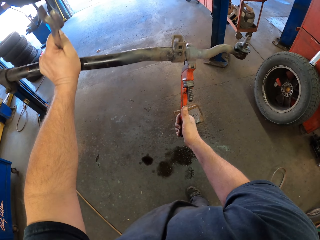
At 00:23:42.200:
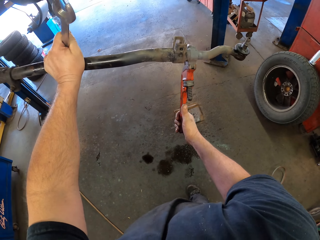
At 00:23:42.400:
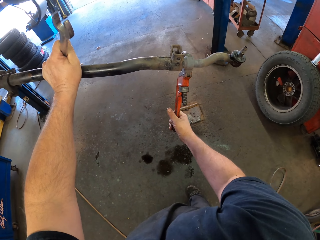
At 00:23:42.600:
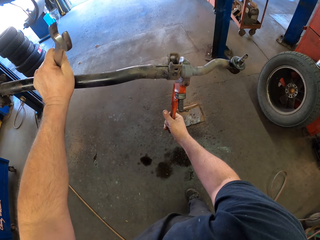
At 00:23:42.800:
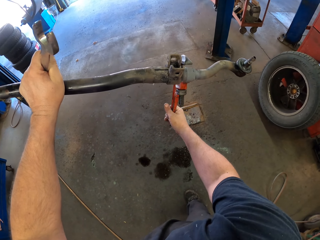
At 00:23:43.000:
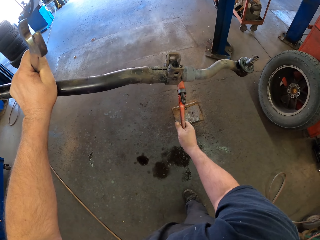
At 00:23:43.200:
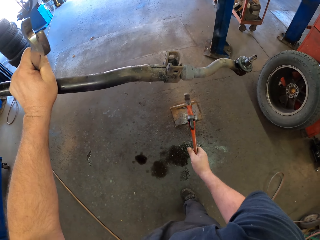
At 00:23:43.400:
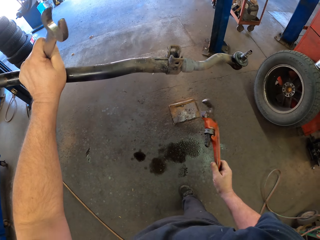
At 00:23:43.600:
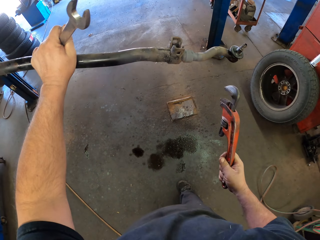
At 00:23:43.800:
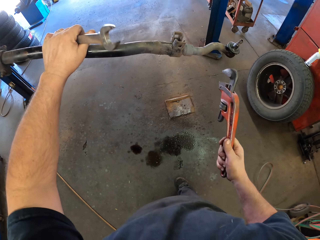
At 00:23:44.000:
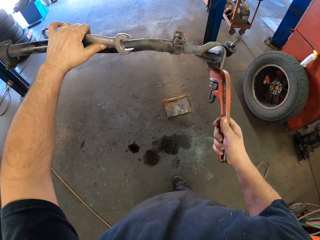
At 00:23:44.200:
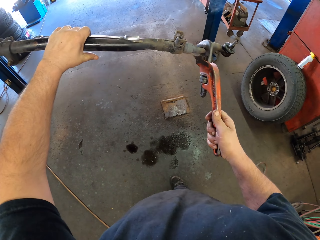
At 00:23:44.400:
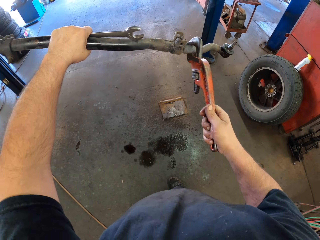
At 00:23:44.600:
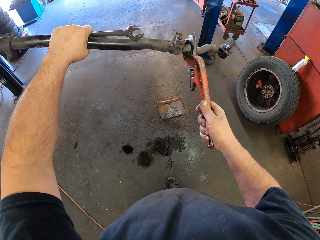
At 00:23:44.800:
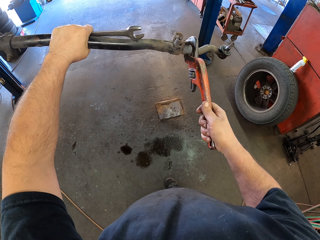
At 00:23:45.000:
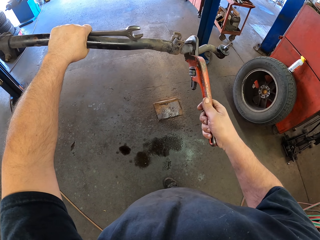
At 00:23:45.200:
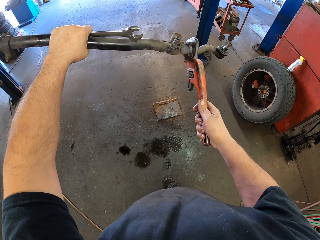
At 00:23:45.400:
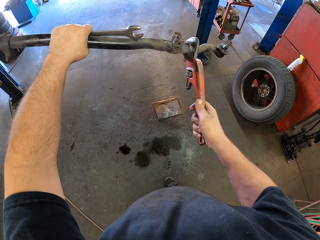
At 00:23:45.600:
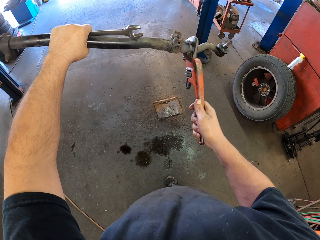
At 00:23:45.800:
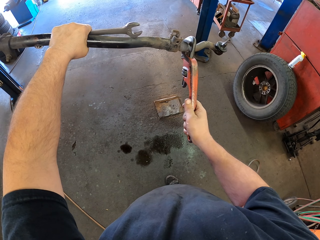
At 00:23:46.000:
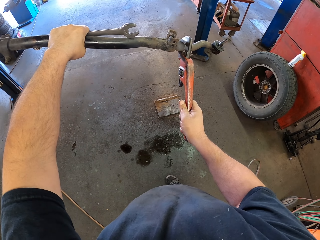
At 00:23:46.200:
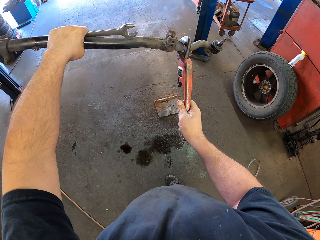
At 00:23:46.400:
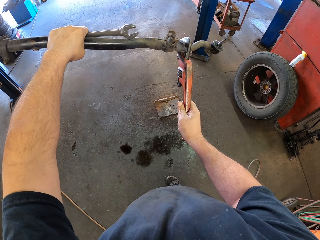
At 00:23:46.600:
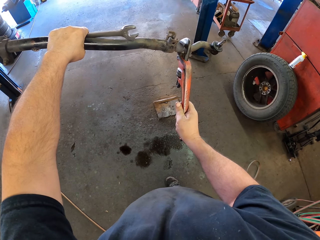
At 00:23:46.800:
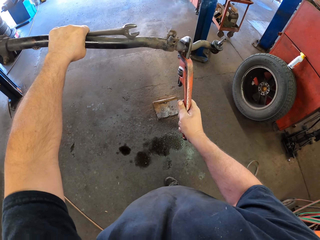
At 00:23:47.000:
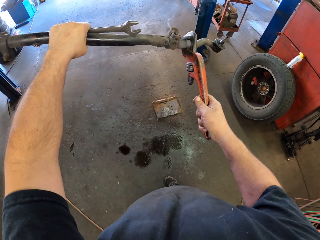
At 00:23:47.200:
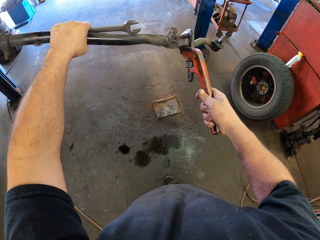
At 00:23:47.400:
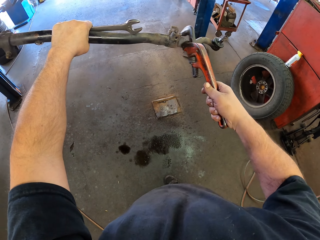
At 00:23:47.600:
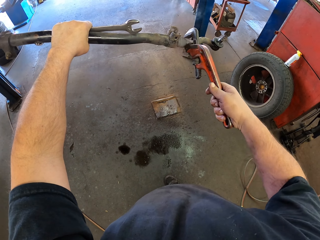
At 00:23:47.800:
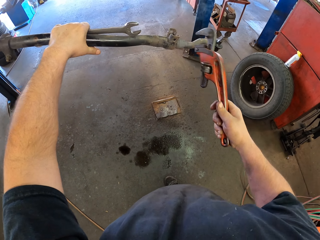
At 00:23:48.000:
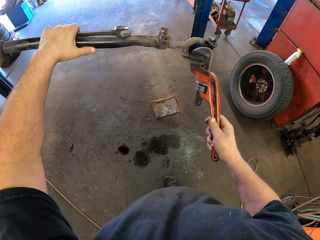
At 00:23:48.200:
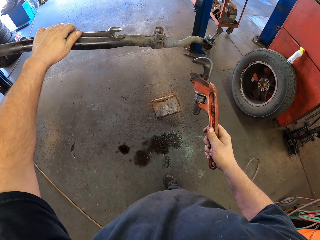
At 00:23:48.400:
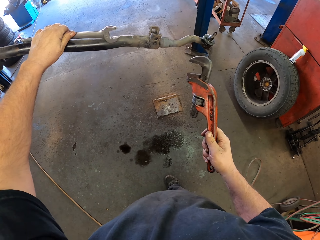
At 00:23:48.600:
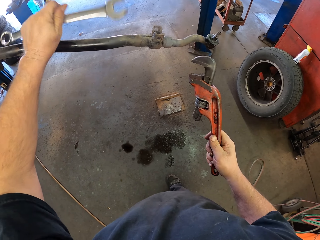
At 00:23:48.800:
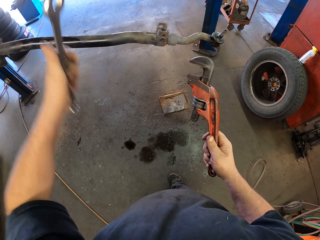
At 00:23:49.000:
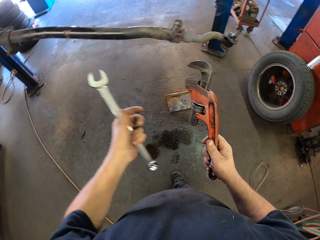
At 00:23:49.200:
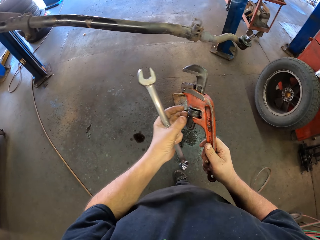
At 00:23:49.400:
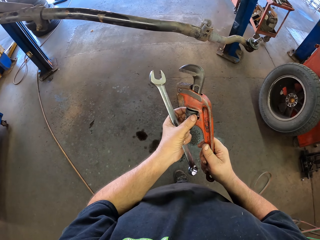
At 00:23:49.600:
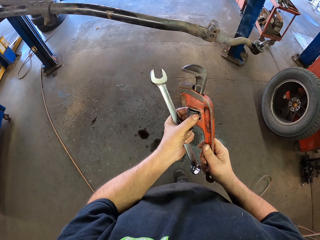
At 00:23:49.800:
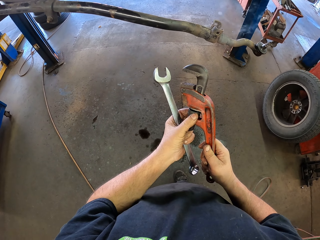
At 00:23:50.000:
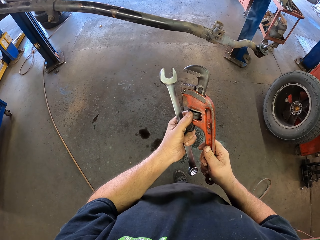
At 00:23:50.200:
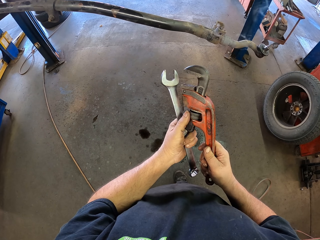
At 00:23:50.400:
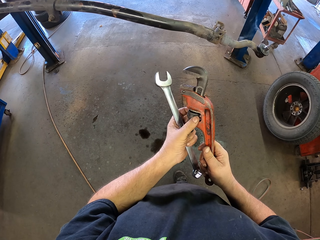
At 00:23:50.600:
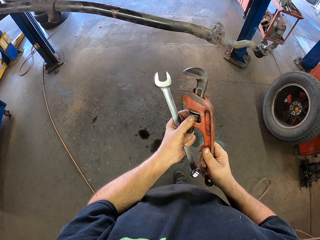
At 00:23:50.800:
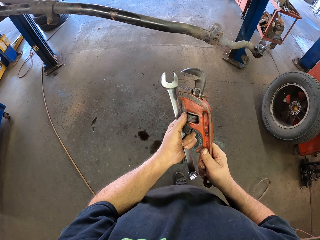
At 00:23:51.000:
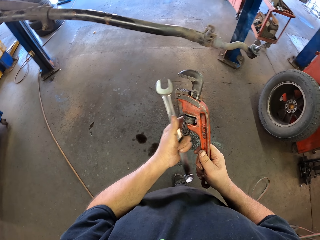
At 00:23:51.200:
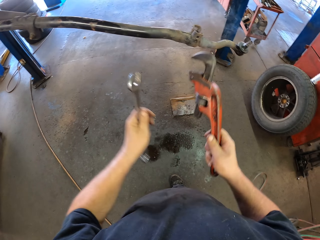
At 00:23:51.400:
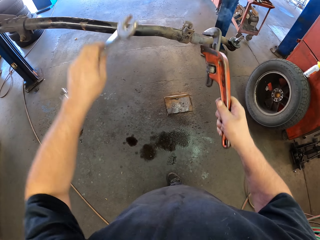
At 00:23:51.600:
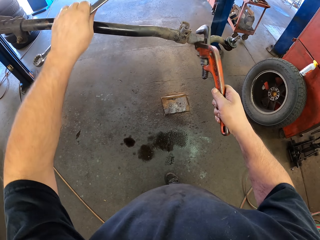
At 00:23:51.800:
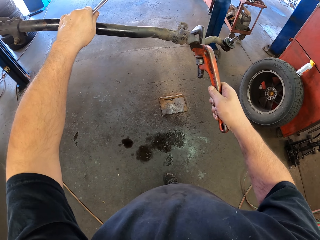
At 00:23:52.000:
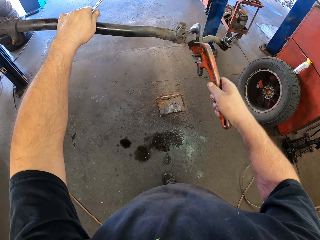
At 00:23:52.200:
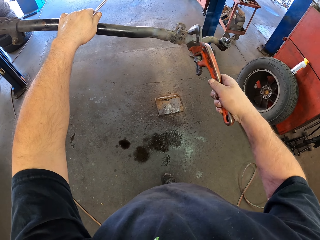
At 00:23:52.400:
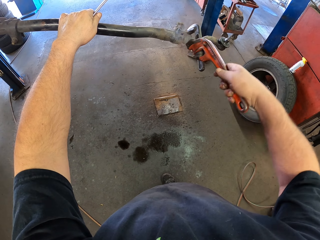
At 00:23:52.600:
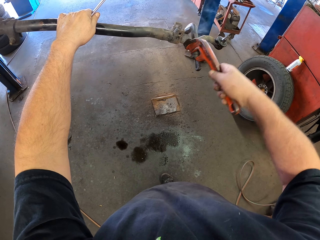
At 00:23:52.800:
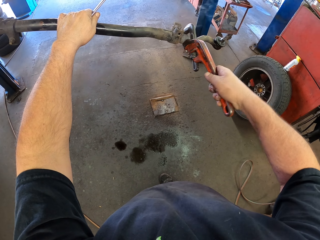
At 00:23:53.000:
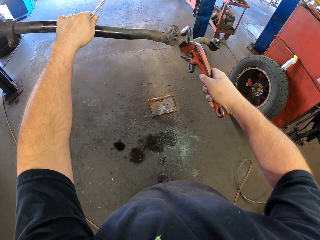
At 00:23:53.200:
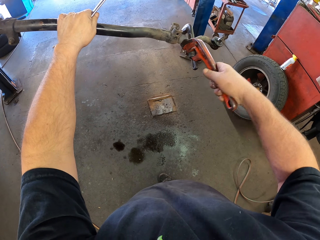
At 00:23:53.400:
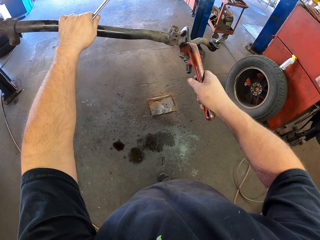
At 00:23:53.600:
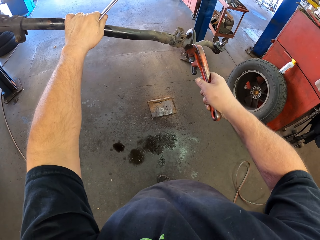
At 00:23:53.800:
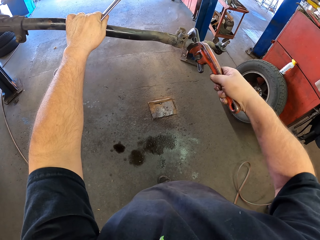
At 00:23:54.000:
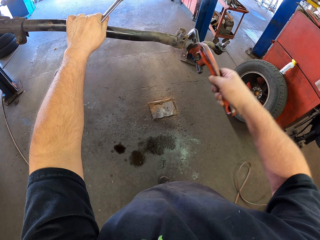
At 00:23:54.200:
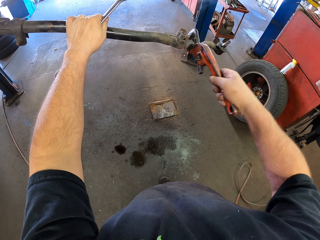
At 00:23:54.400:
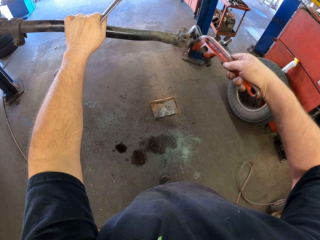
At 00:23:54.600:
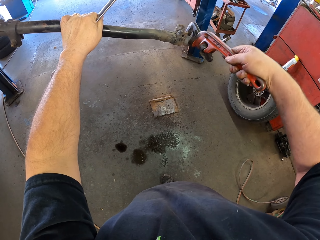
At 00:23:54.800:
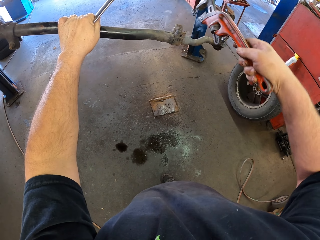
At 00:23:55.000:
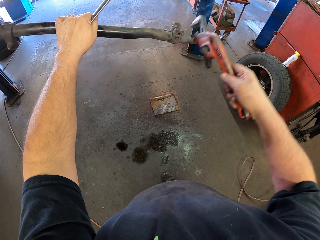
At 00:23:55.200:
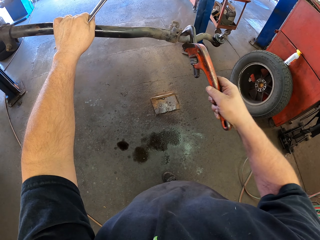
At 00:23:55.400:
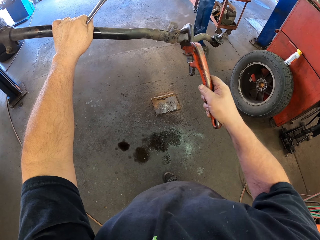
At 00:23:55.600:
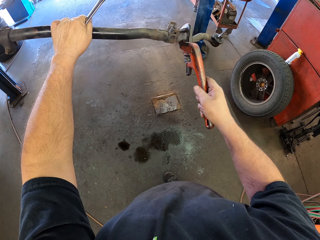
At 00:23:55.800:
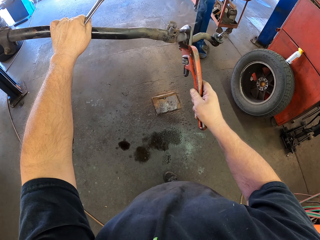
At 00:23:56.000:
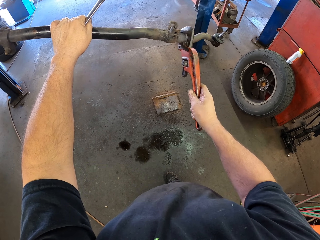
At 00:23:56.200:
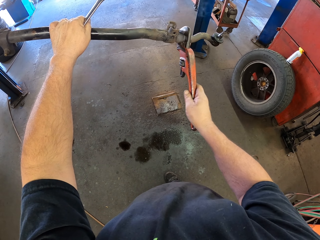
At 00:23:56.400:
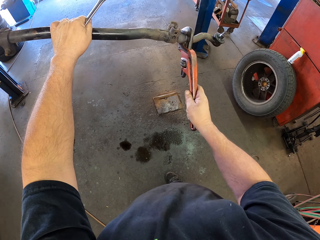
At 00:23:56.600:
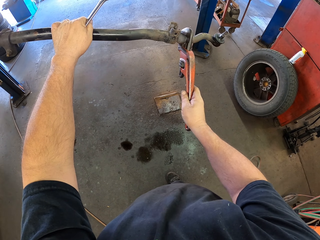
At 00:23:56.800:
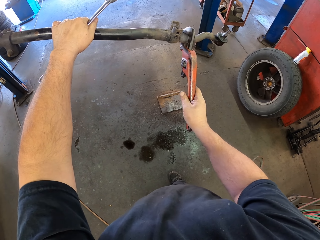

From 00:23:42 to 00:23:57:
The camera wearer removes the pipe wrench on the stabilizer bar. They put the pipe wrench on the spanner. They adjust the metal with the pipe wrench. They unfasten the stabilizer bar with the pipe wrench. They remove the left hand on the pipe wrench. They adjust the pipe wrench. They put the pipe wrench on the metal. They adjust the metal with the pipe wrench. They unfasten the stabilizer bar with the pipe wrench.

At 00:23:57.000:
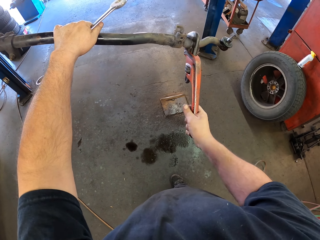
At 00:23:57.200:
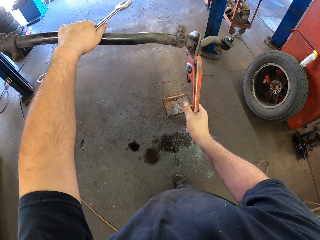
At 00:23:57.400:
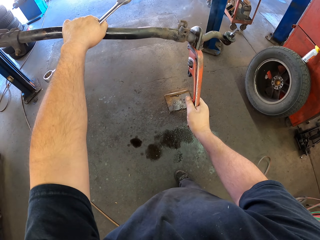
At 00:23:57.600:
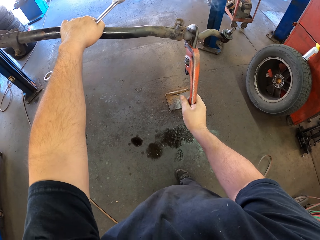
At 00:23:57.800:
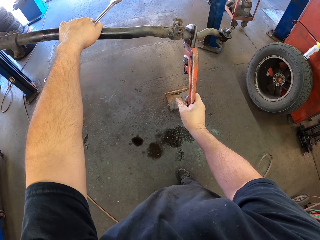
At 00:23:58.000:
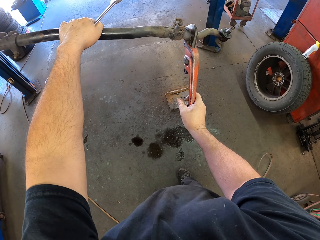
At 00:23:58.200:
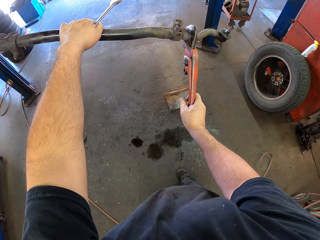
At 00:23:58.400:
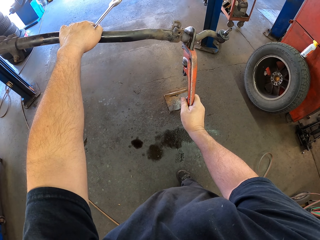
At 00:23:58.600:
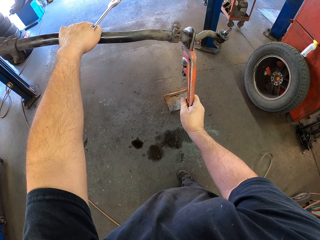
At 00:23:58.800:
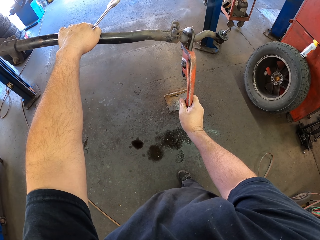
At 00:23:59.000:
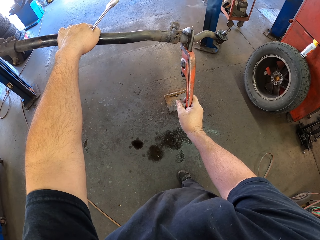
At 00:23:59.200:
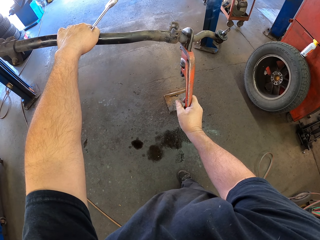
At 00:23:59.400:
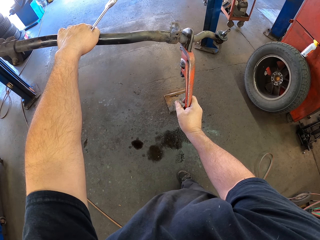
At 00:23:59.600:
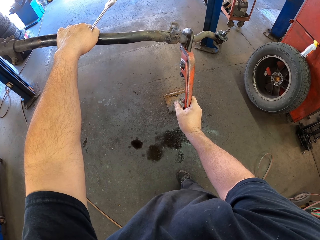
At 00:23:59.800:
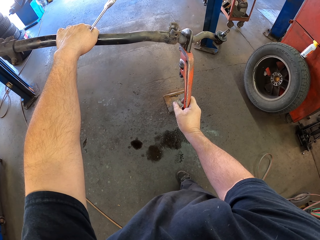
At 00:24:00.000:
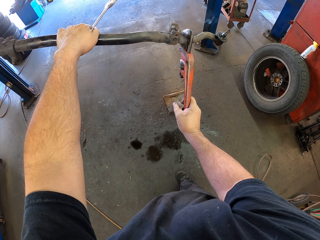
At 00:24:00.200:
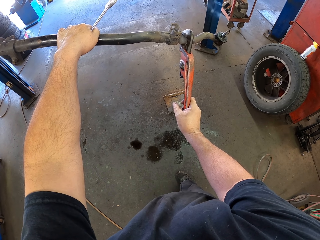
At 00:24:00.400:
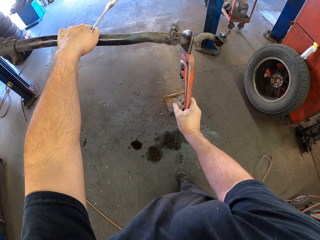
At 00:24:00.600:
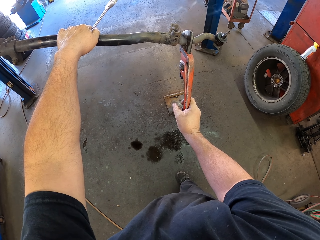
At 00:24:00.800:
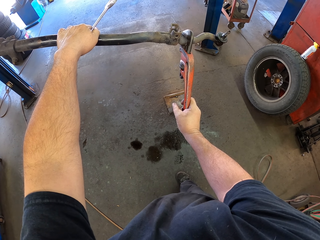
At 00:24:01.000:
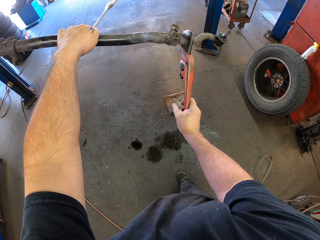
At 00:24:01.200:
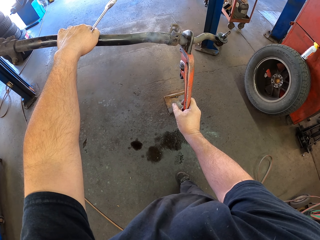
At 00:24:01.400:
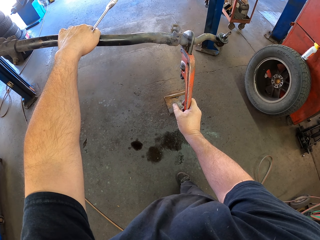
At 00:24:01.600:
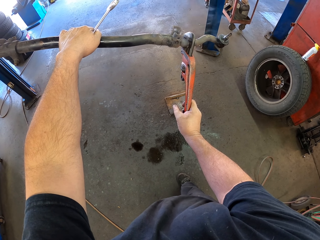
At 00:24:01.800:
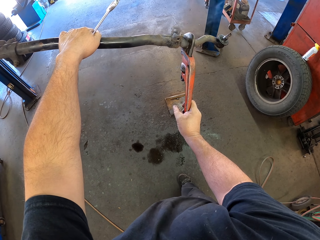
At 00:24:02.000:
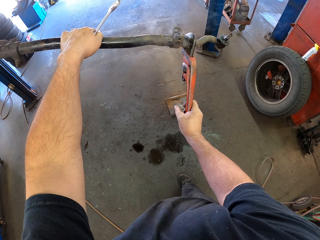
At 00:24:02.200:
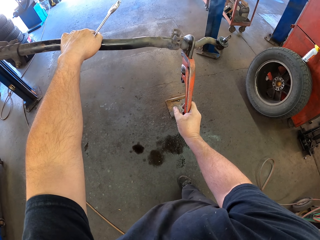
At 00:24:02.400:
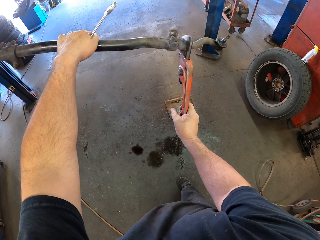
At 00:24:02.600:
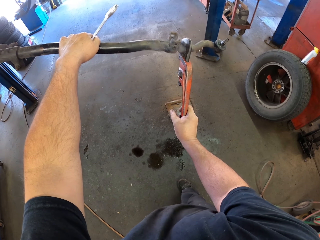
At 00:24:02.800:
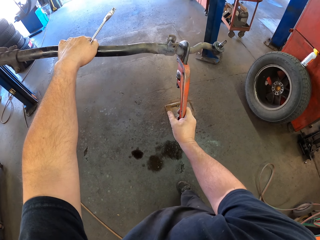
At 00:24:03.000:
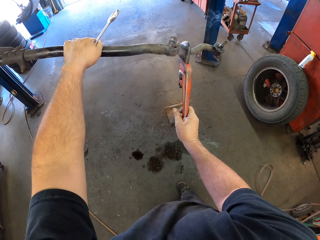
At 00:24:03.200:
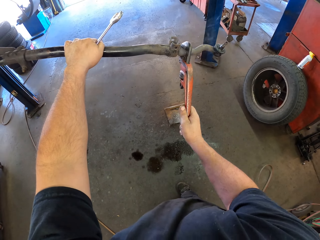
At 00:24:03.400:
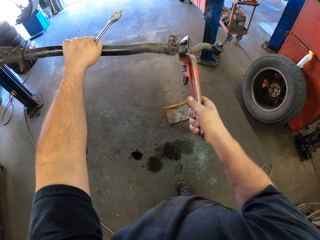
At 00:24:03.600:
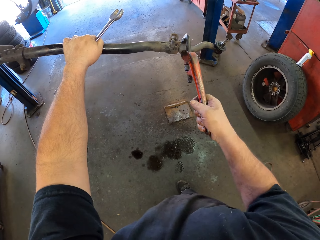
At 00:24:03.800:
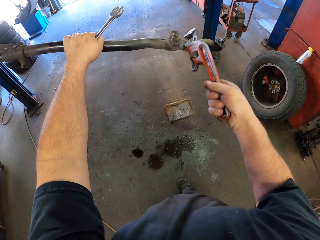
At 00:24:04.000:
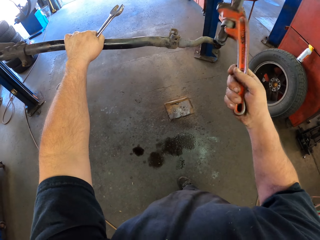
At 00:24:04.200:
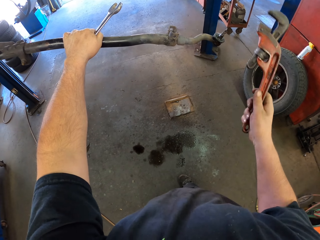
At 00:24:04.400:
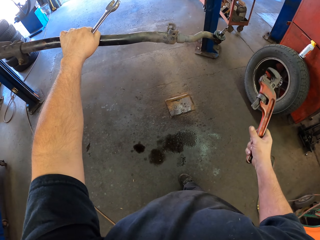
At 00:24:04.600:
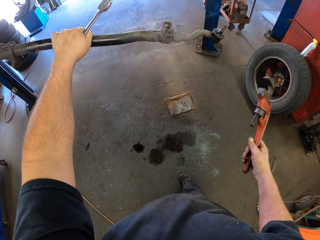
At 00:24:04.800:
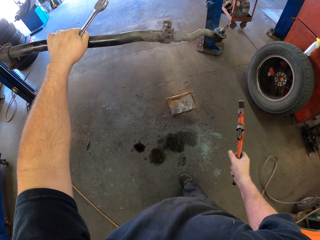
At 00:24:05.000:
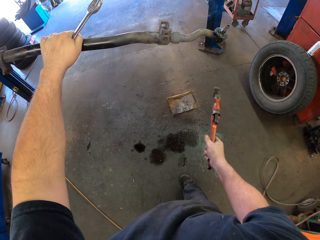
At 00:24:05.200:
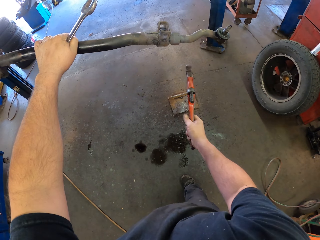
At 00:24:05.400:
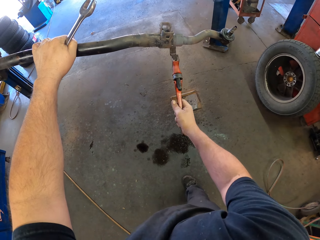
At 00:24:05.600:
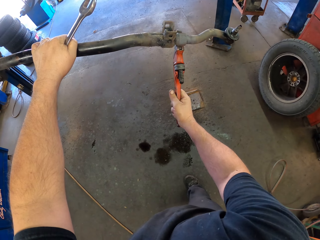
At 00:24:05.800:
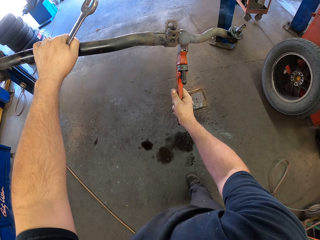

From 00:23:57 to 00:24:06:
The camera wearer unfastens the stabilizer bar with a pipe wrench. They hold the stabilizer bar. They unfasten the stabilizer bar with the pipe wrench. They remove the pipe wrench on the stabilizer bar.
